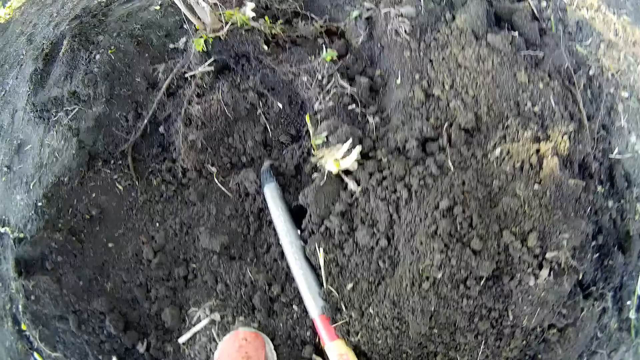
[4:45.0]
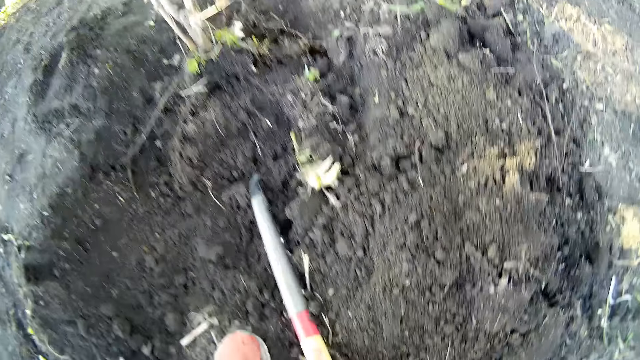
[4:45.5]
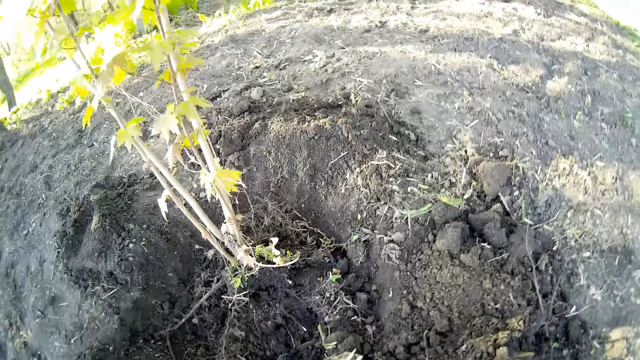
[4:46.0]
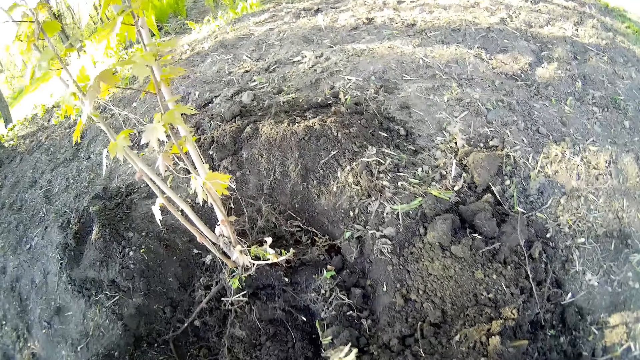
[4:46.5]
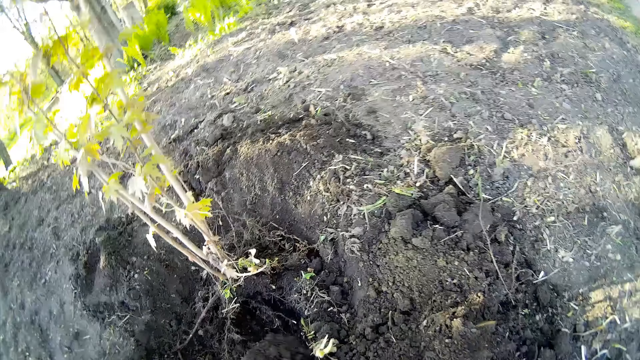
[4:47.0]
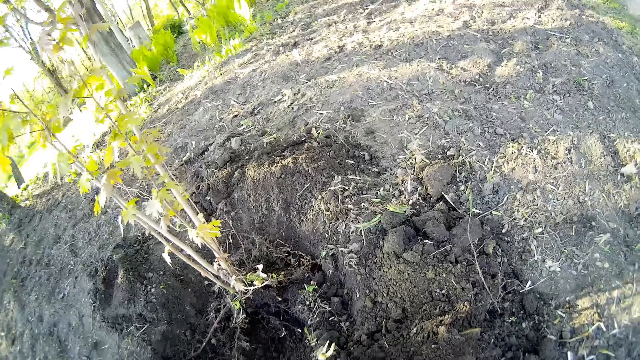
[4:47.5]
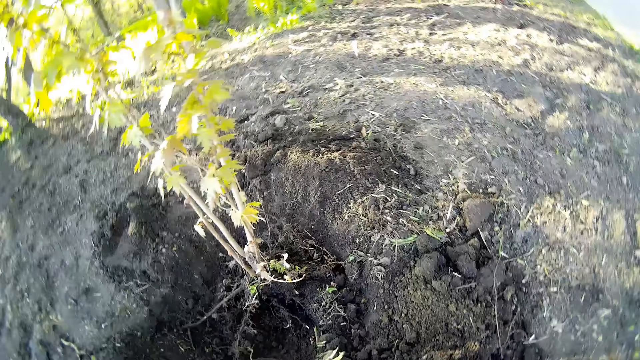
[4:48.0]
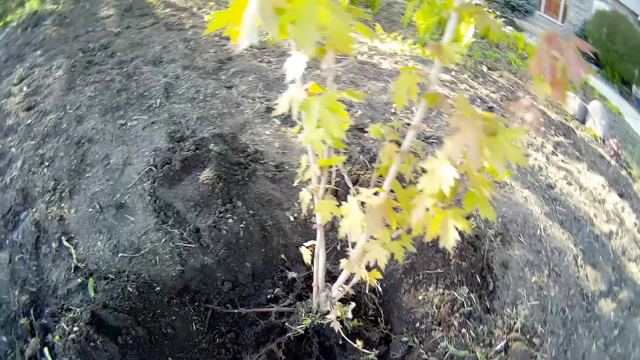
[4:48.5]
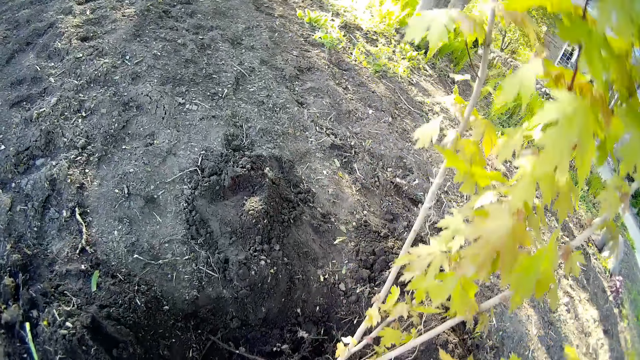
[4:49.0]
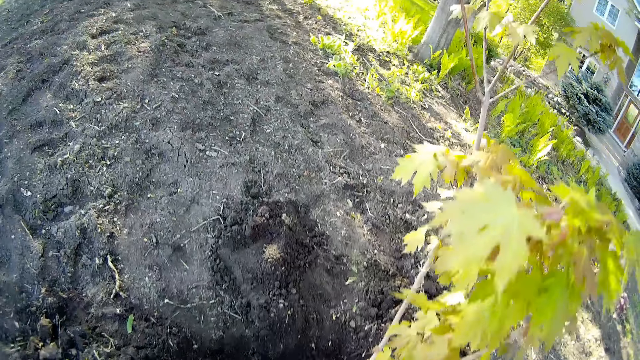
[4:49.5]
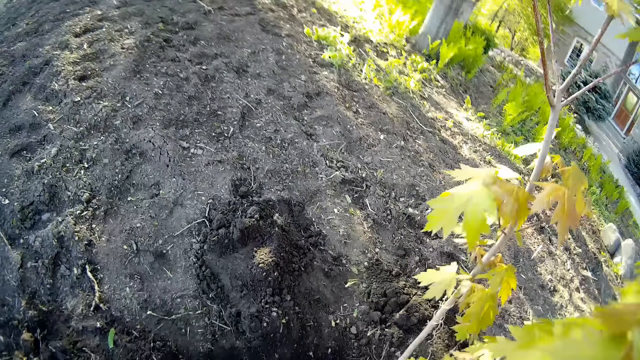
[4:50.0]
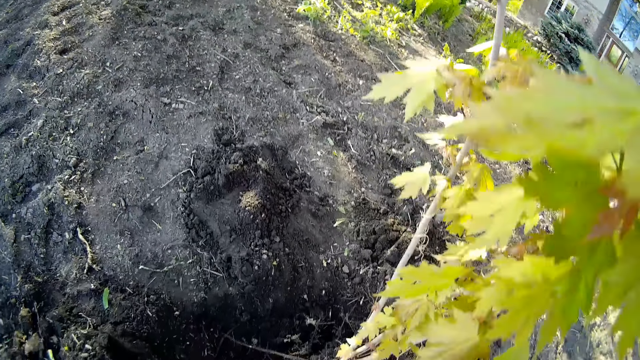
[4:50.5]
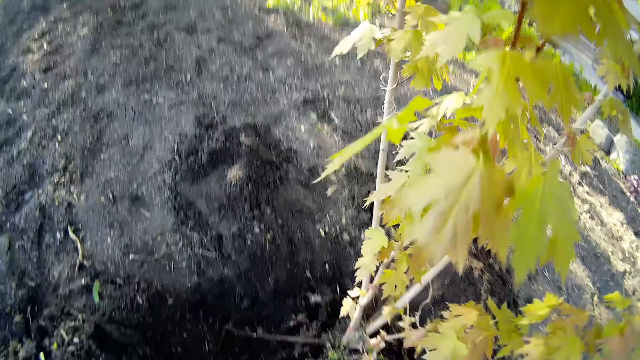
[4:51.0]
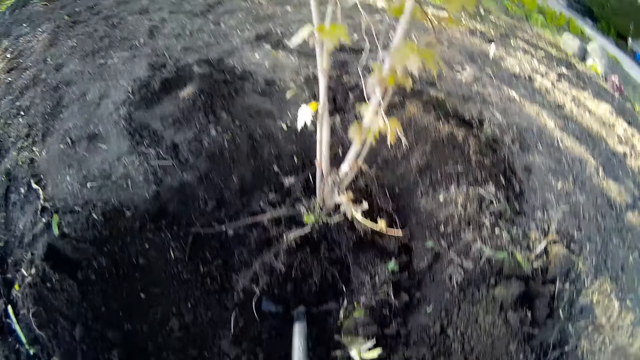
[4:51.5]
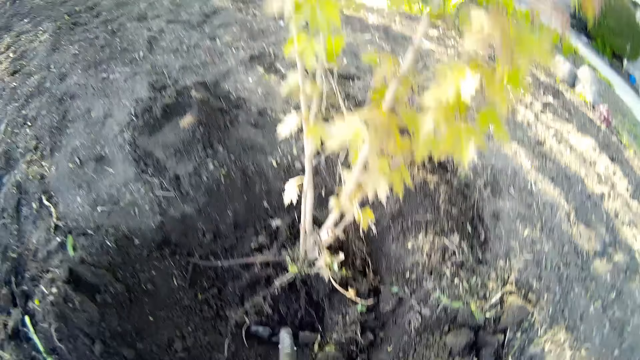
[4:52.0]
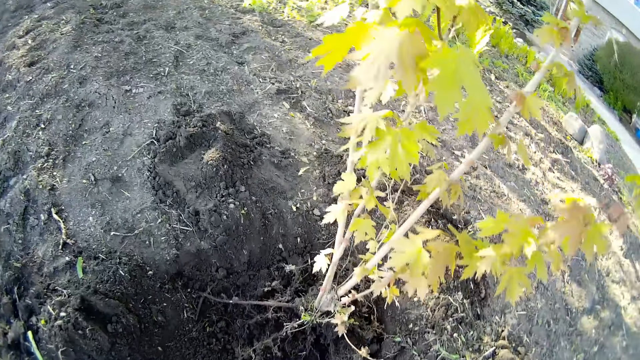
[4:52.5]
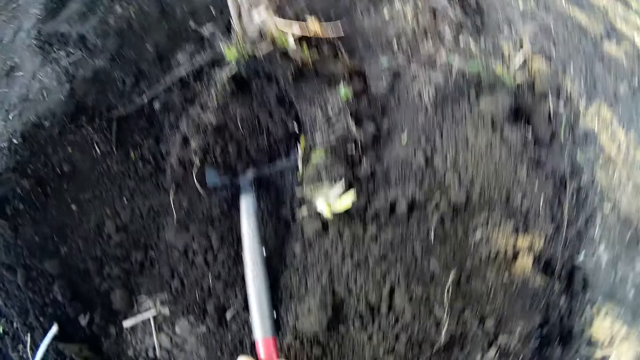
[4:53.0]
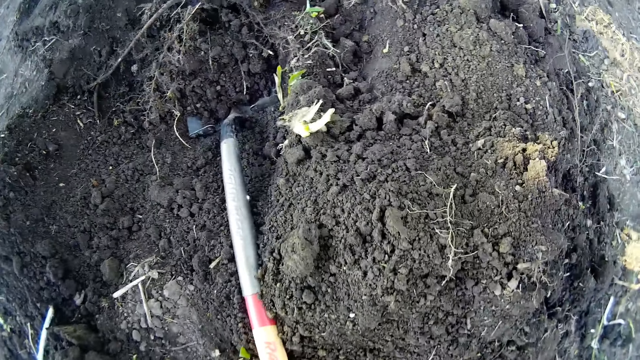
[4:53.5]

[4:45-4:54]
The camera wearer collects soil. They place both hands on the shovel.

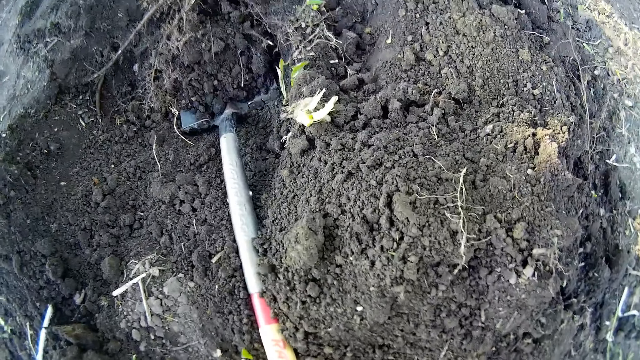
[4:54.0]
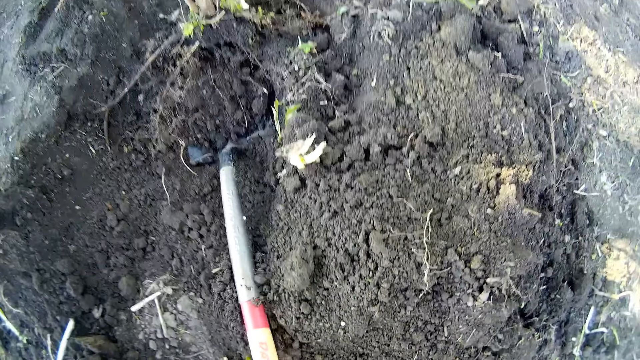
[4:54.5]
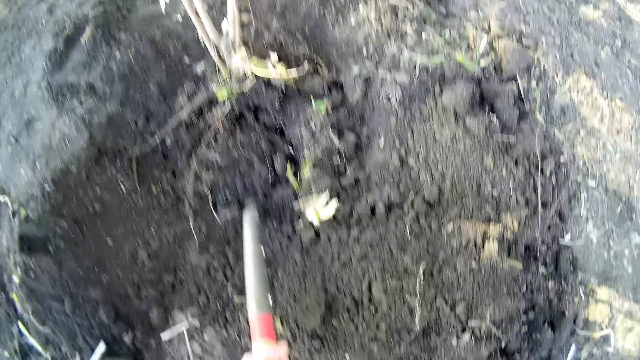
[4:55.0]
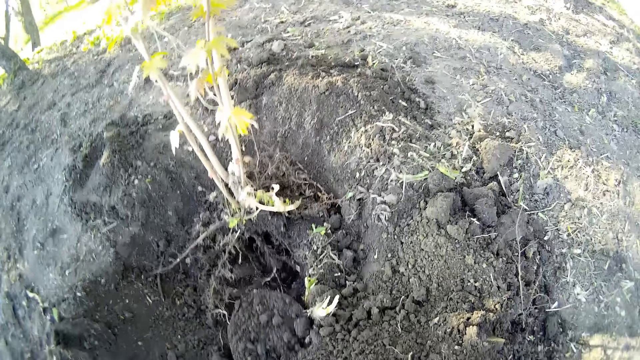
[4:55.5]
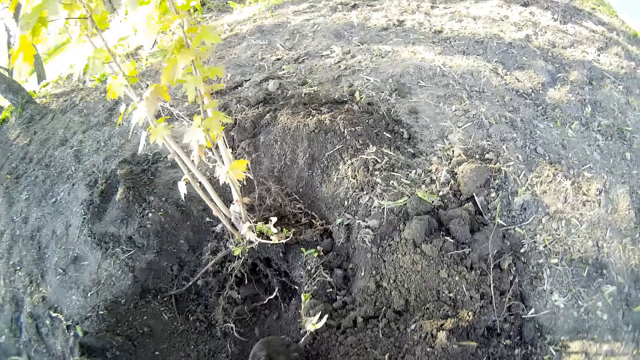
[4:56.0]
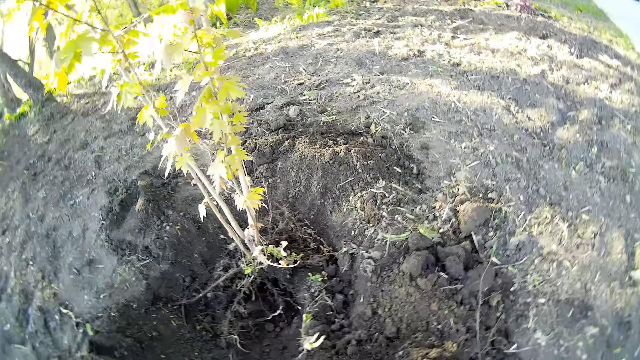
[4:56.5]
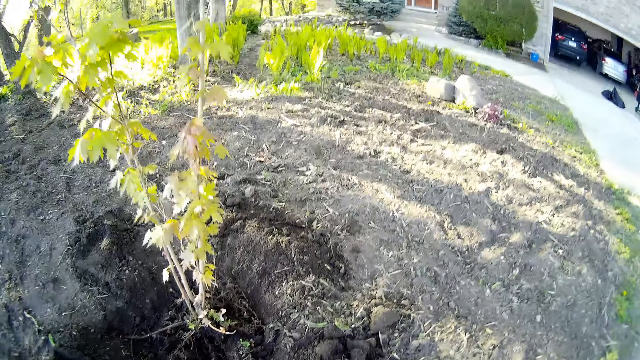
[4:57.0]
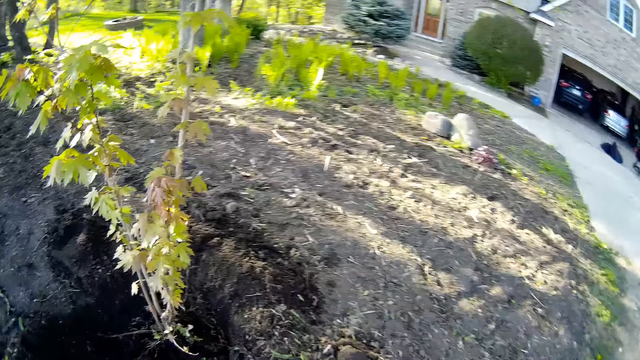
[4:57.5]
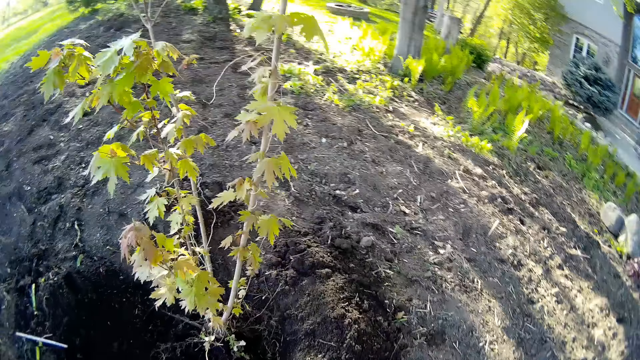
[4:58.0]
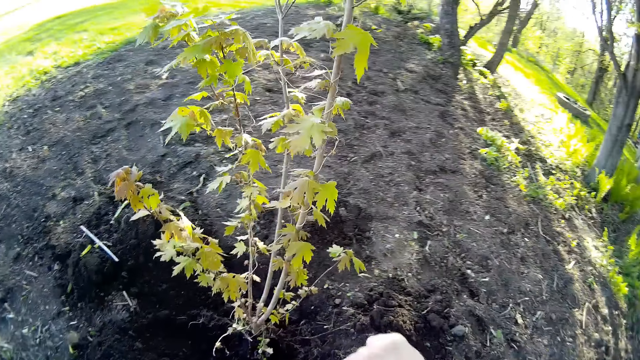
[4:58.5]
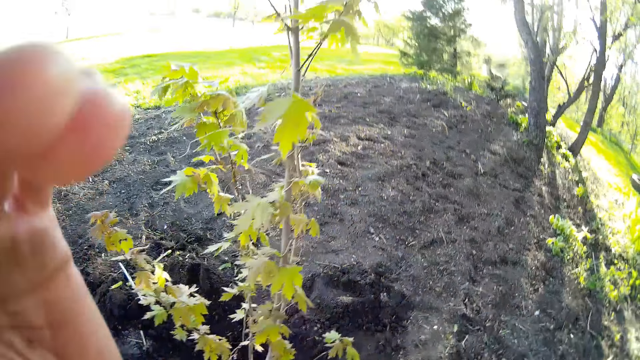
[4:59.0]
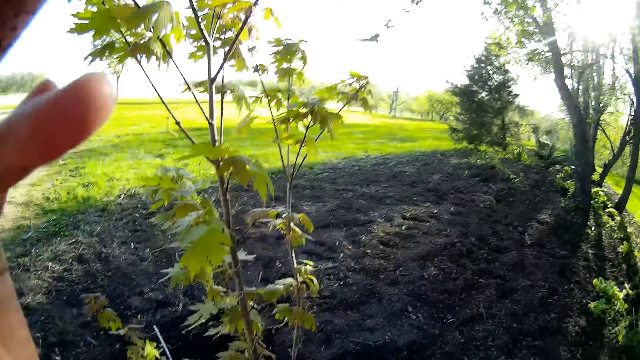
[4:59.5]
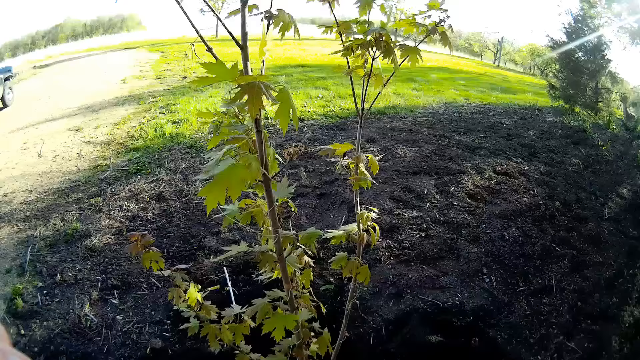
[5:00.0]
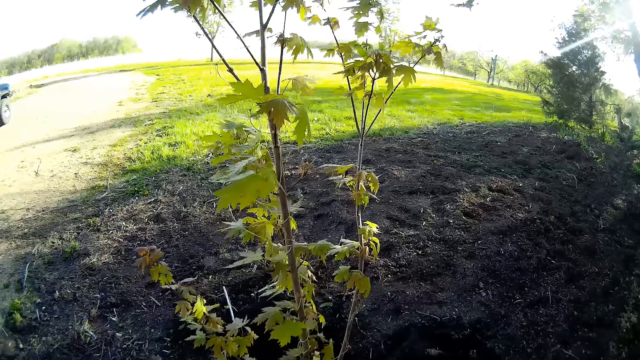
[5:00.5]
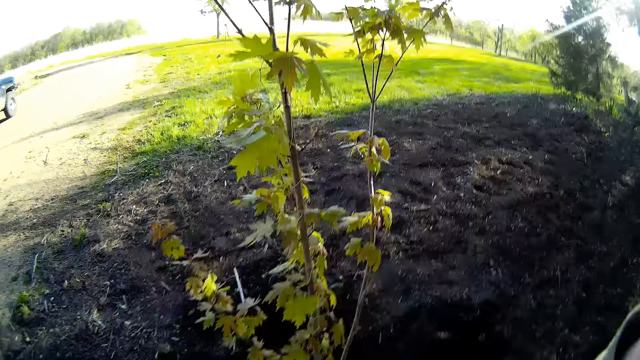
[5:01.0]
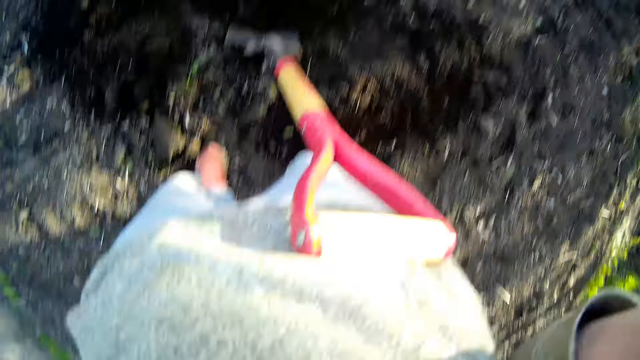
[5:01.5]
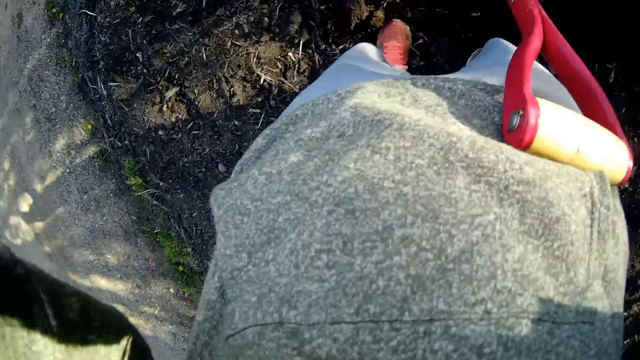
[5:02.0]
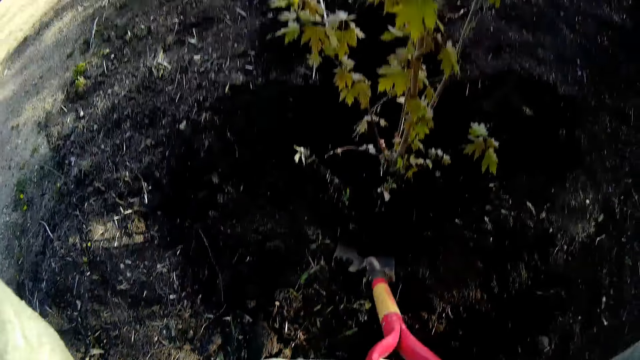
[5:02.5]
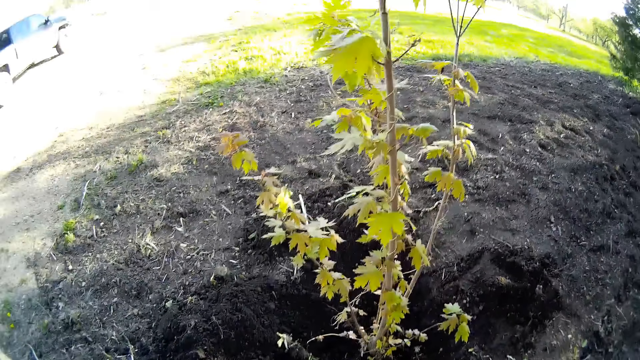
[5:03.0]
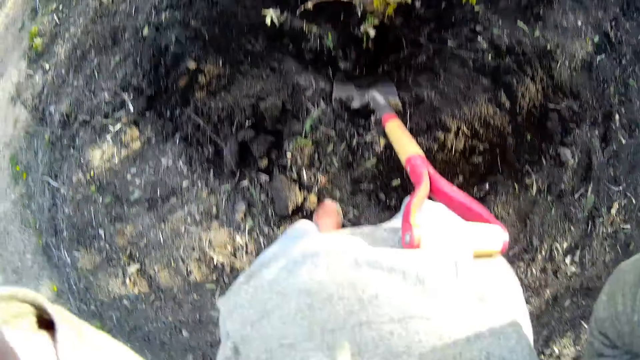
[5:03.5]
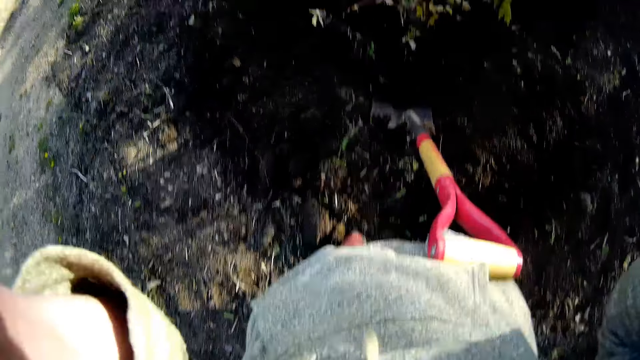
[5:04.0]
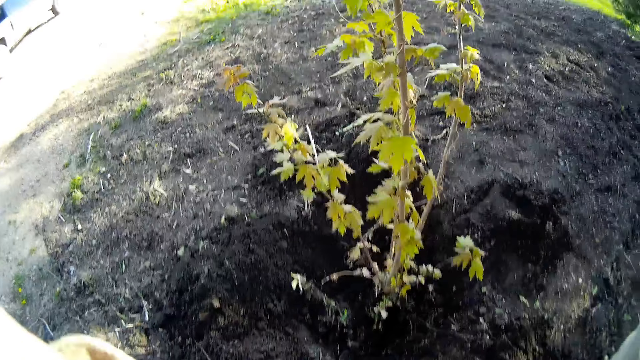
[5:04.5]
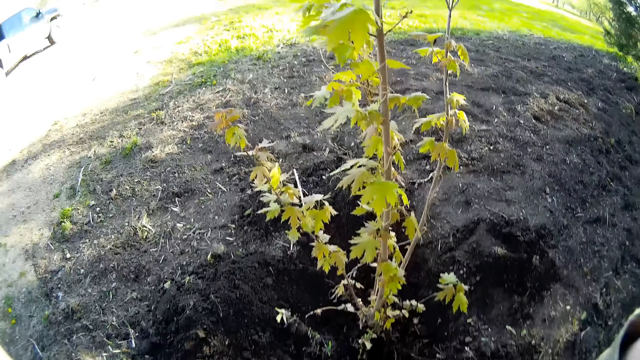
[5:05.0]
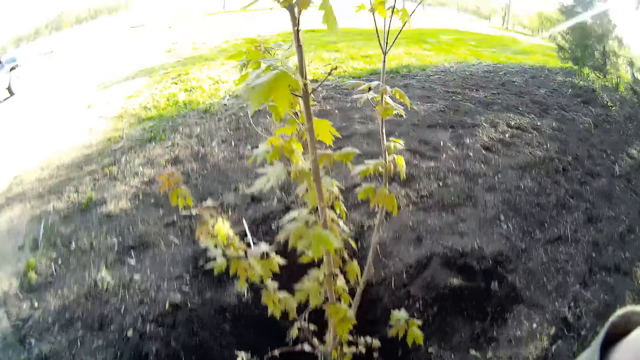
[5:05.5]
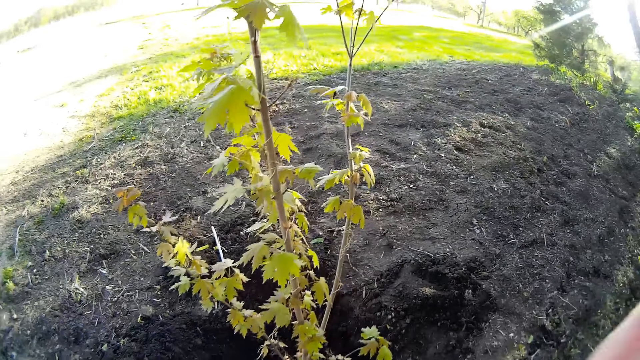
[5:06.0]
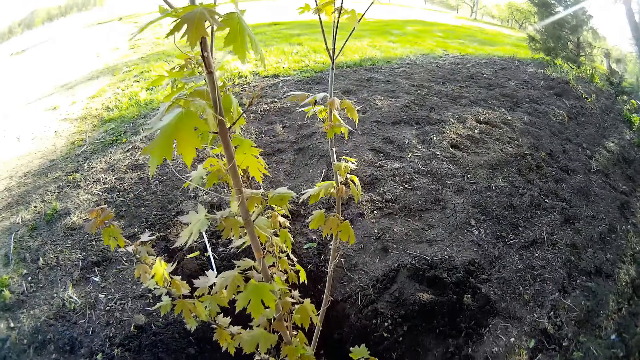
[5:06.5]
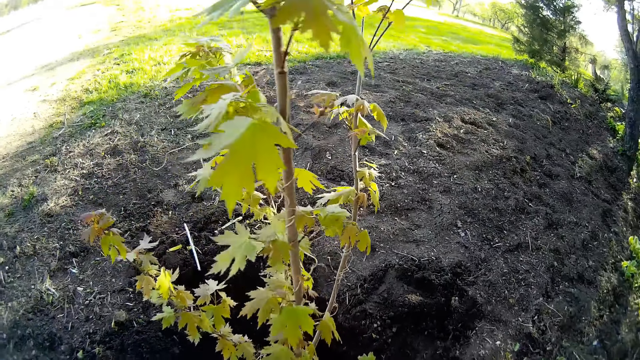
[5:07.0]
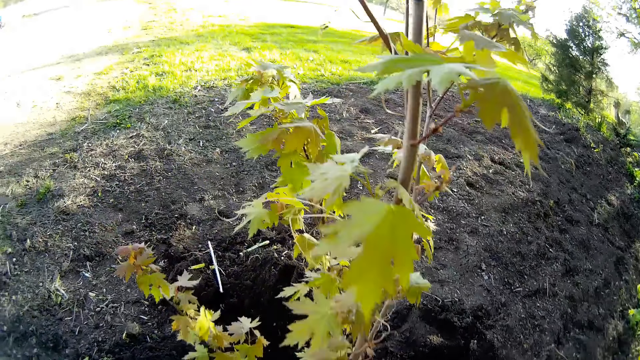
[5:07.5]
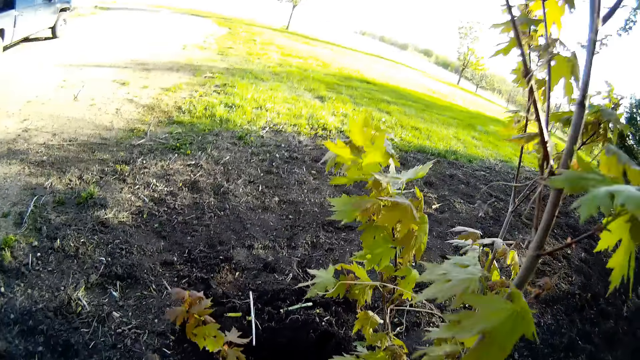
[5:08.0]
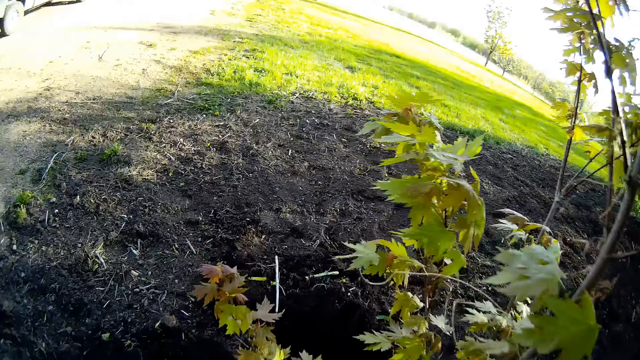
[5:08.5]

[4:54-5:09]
The camera wearer lifts the shovel with both hands. She pours out the soil. She walks. She stretches her hand up. She adjusts a camera on her head with her left hand. She drops her hand. She adjusts the camera on her head with both hands. She lifts her hand. She looks down. She lifts her hand. She picks up a spade.
